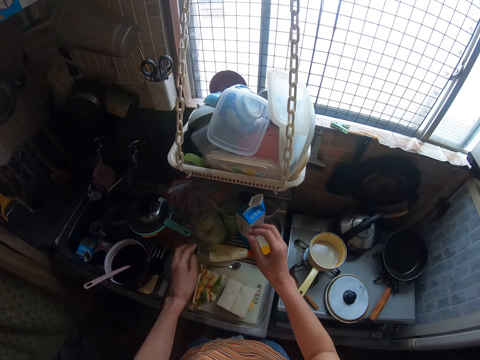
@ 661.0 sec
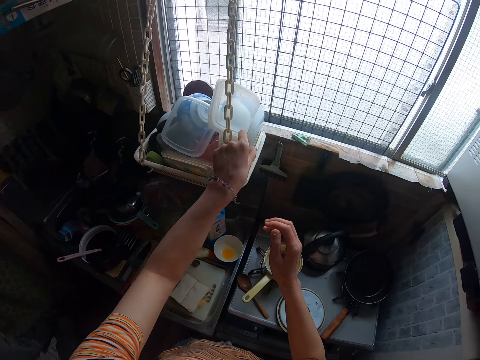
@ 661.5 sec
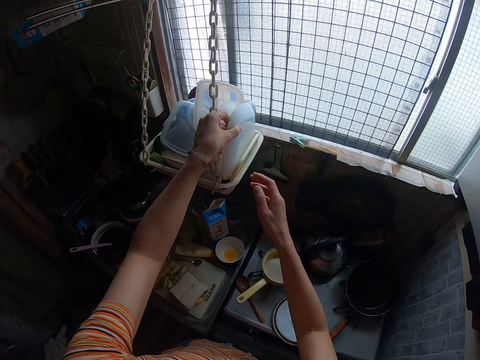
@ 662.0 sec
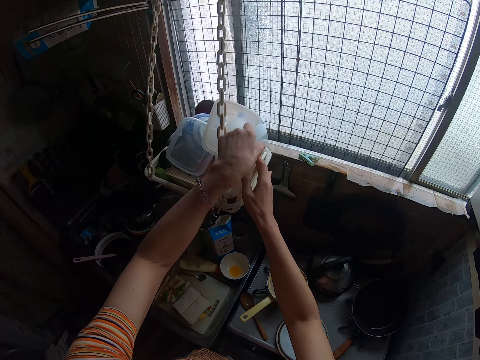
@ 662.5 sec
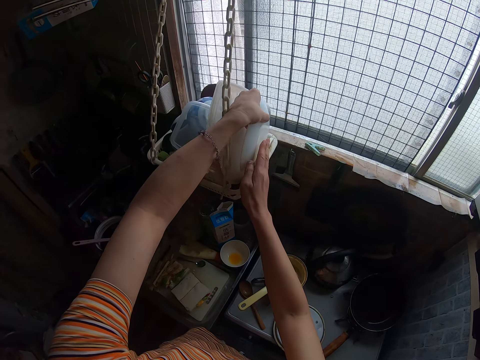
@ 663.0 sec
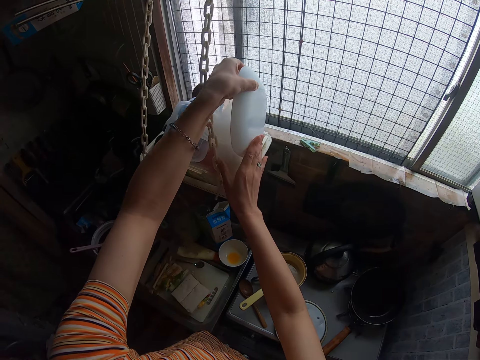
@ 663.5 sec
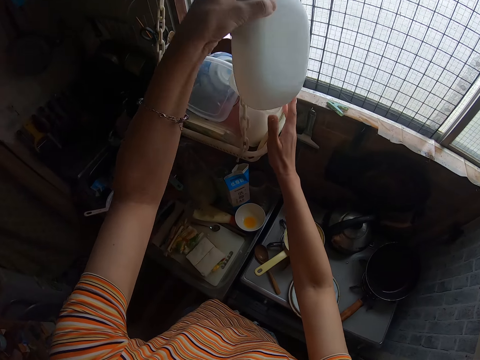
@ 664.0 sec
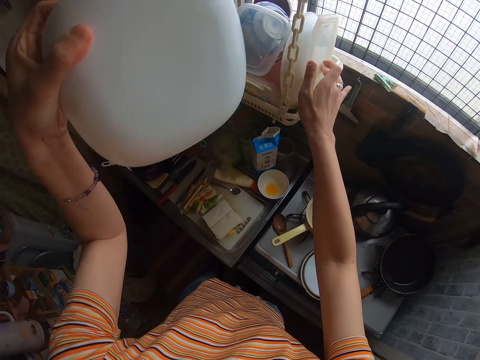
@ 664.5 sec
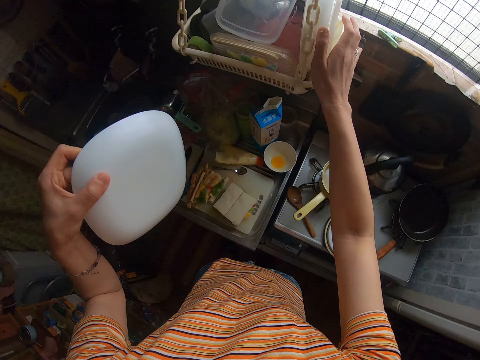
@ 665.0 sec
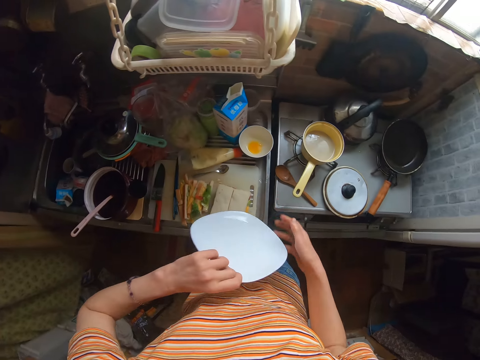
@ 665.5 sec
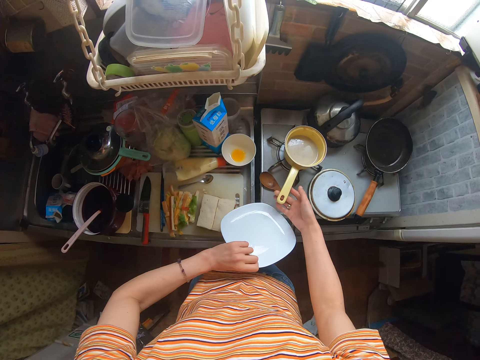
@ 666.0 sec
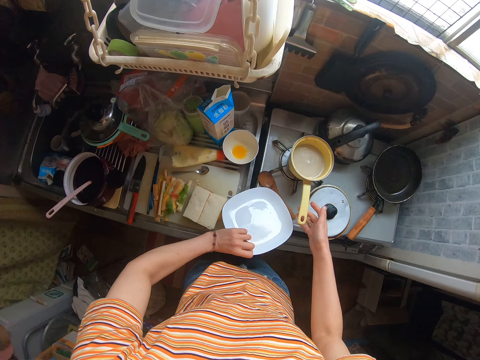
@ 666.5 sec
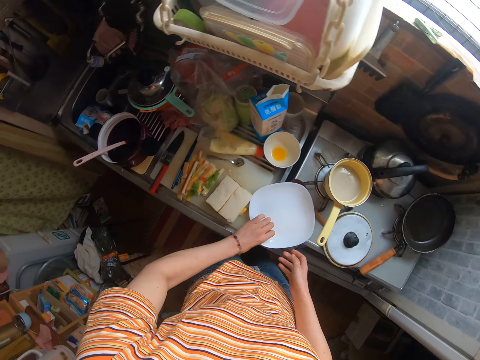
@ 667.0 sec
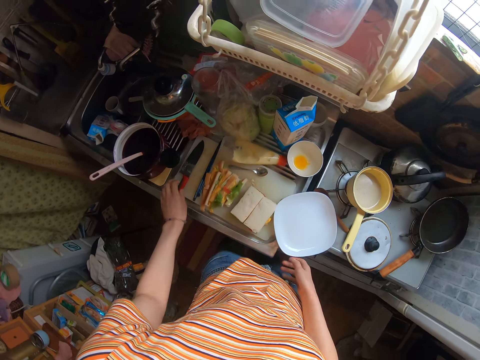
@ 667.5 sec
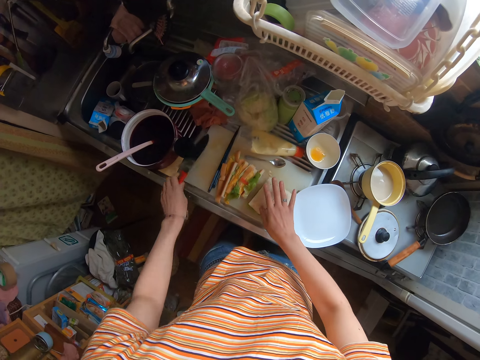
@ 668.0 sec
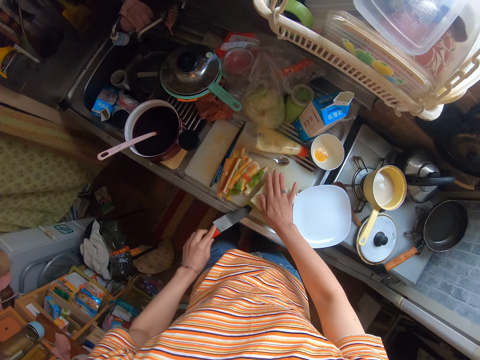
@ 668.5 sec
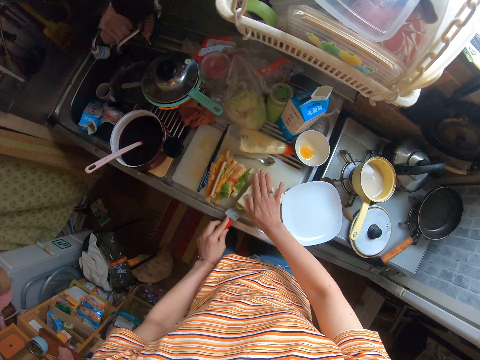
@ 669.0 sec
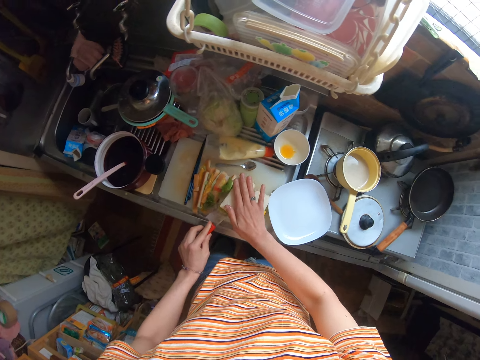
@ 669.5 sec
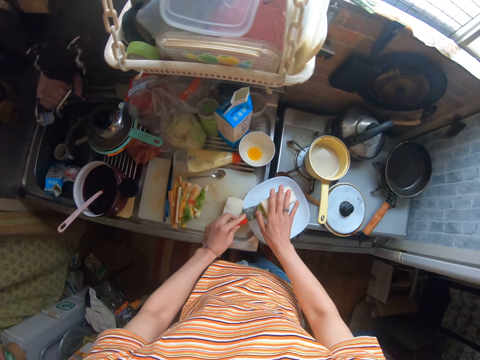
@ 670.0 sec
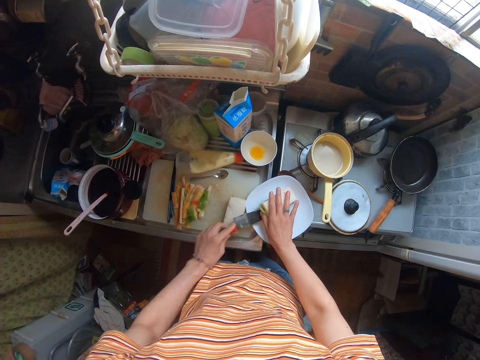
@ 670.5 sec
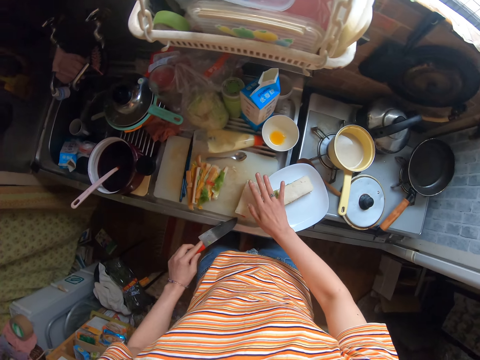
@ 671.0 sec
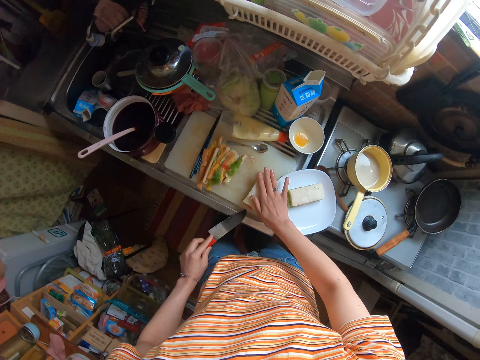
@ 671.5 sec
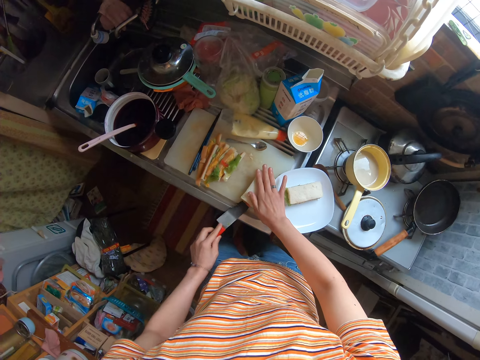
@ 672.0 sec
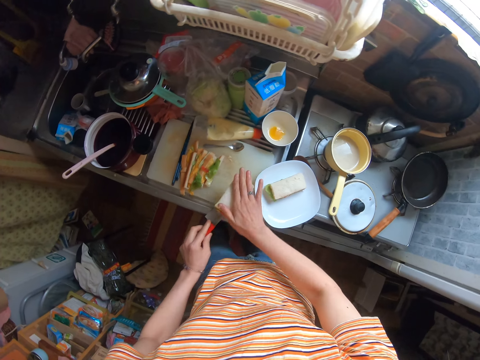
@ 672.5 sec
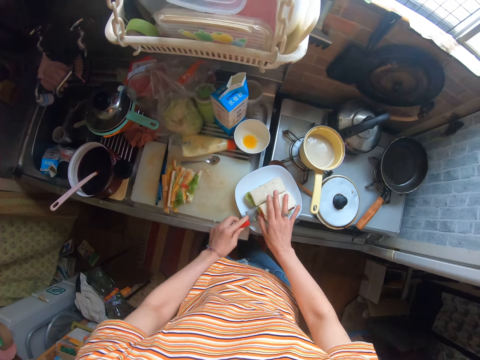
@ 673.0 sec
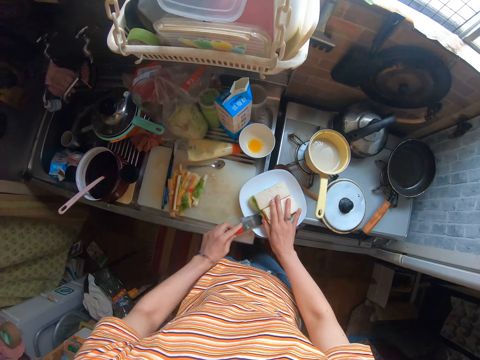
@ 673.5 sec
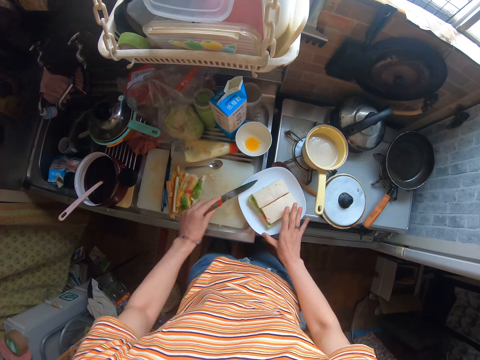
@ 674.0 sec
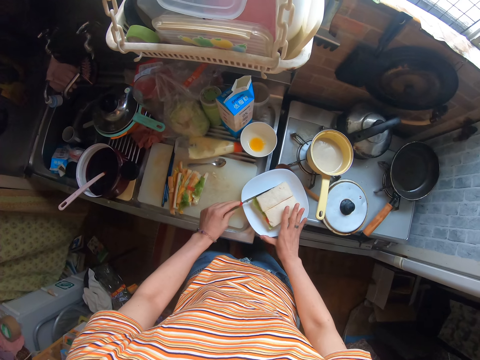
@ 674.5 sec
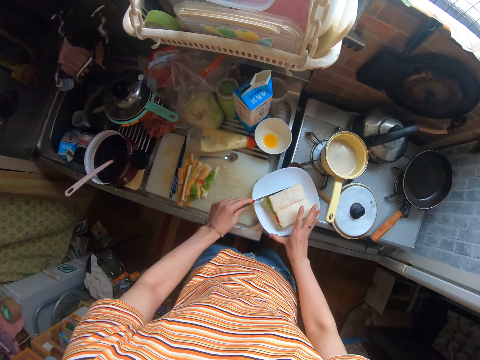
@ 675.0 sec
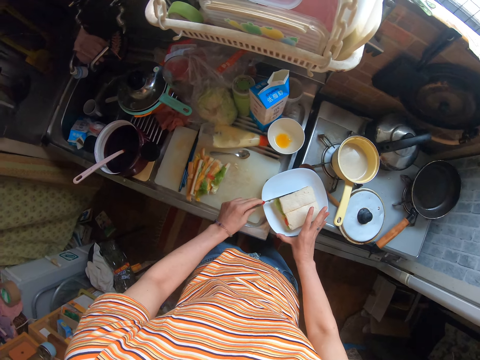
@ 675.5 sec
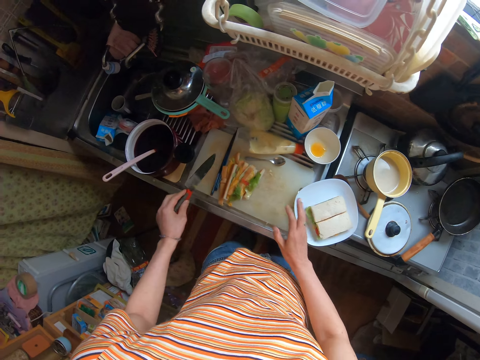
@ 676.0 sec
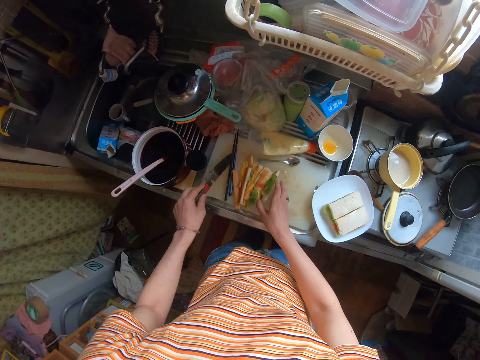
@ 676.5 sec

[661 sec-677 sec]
The camera wearer puts the piece of bread aside. They take a plate from a rack. They touch the bread. They adjust a sauce pan on a cooker. They place the plate on the cooker. They take the knife on the cutting board. They pick up one half of the bread with the knife. They place the bread in the plate with the knife. They pick up the other half of the bread with the knife. They place the bread in the plate with the knife. They put the bread together.

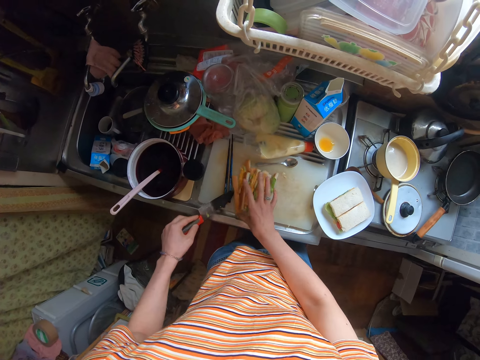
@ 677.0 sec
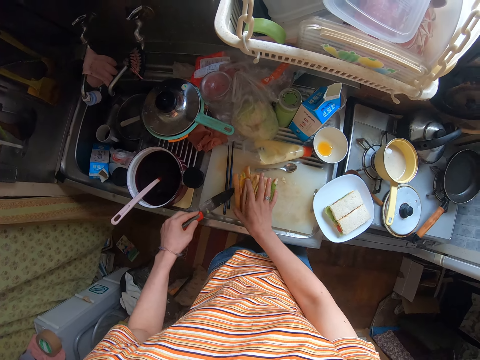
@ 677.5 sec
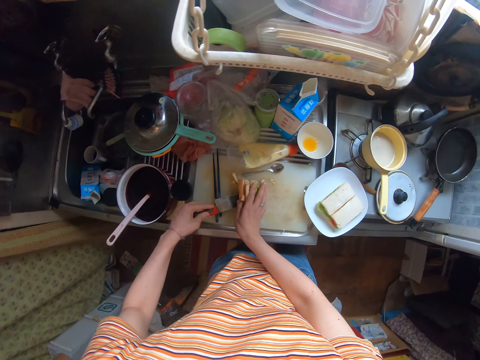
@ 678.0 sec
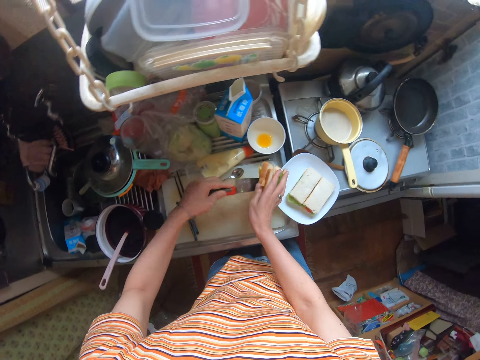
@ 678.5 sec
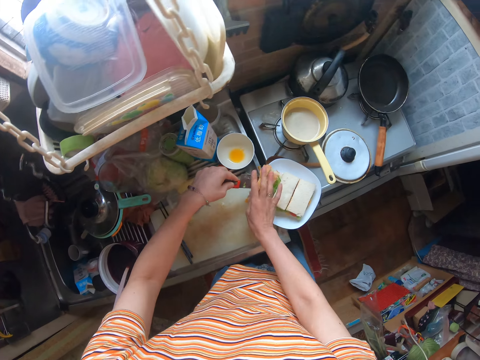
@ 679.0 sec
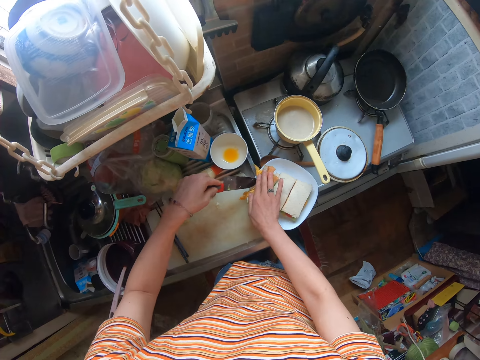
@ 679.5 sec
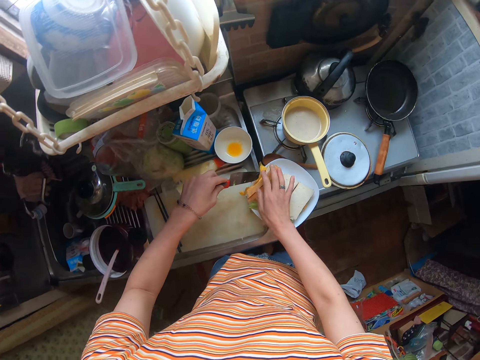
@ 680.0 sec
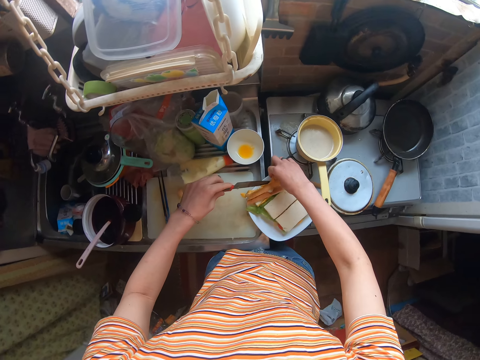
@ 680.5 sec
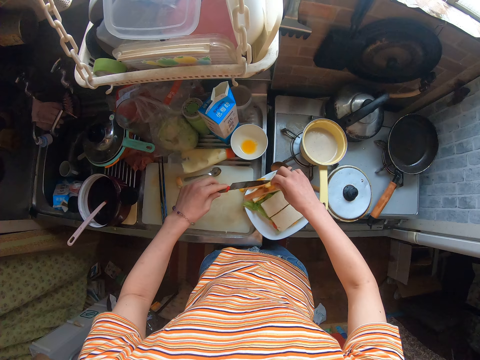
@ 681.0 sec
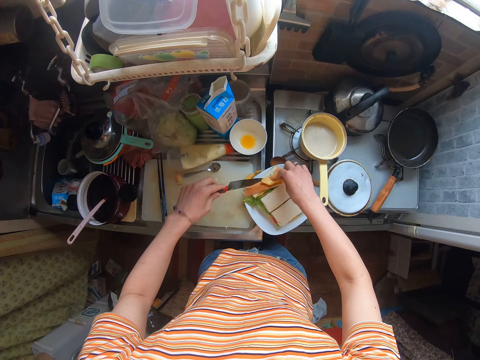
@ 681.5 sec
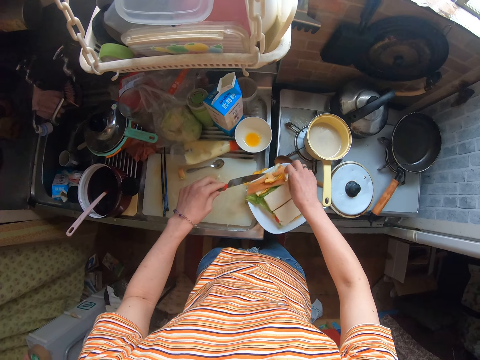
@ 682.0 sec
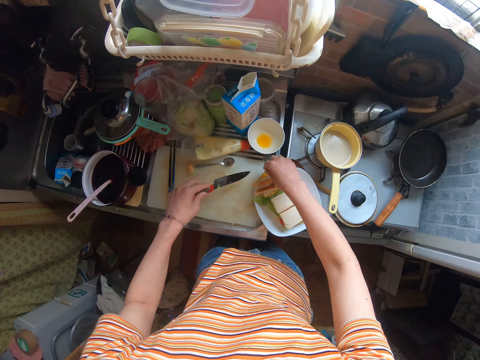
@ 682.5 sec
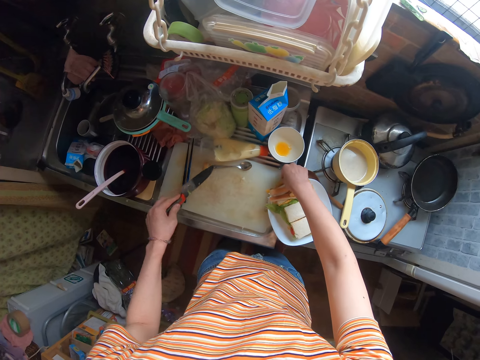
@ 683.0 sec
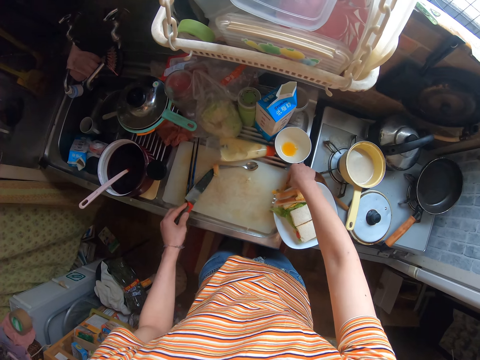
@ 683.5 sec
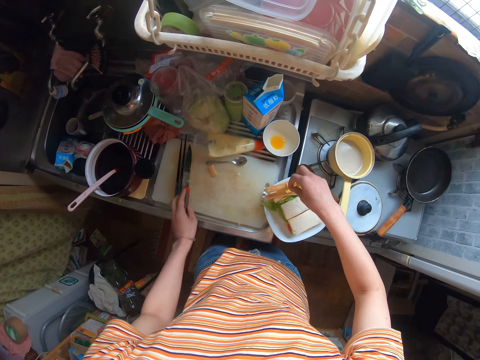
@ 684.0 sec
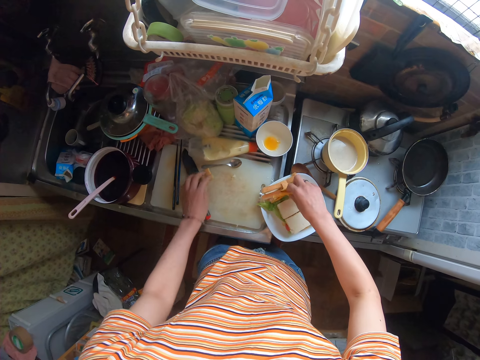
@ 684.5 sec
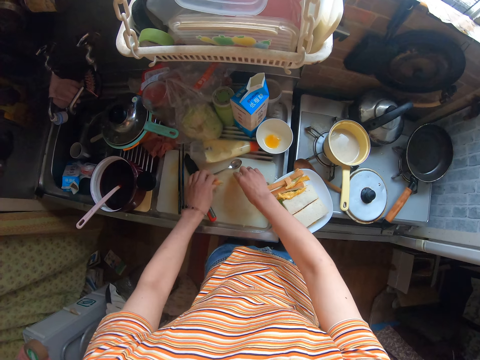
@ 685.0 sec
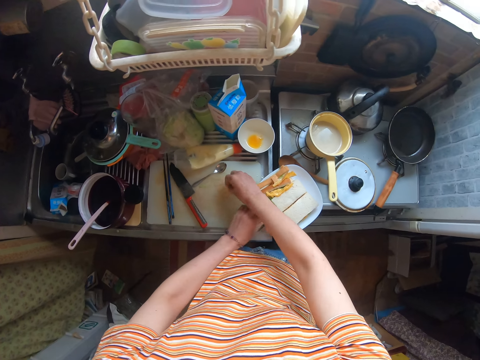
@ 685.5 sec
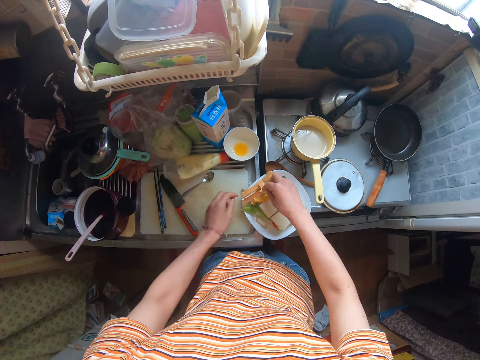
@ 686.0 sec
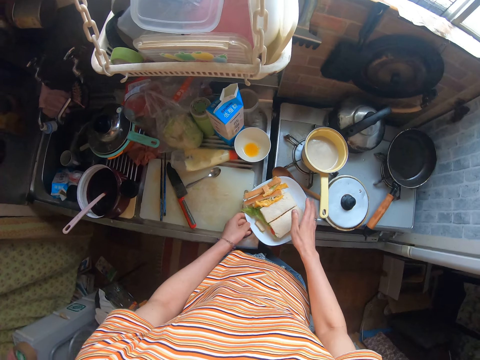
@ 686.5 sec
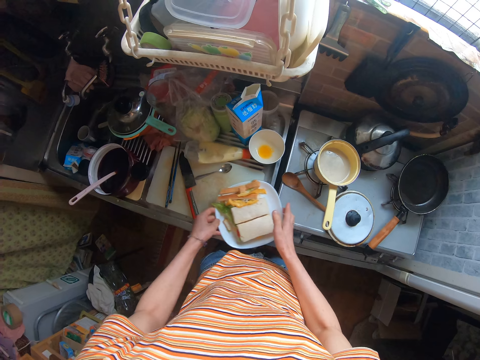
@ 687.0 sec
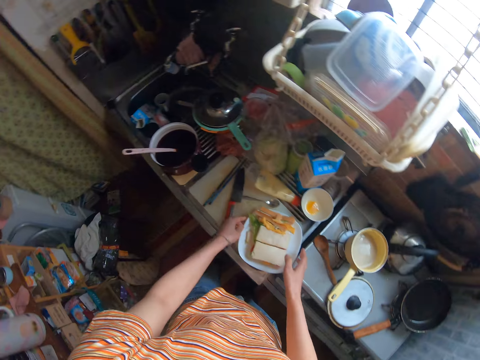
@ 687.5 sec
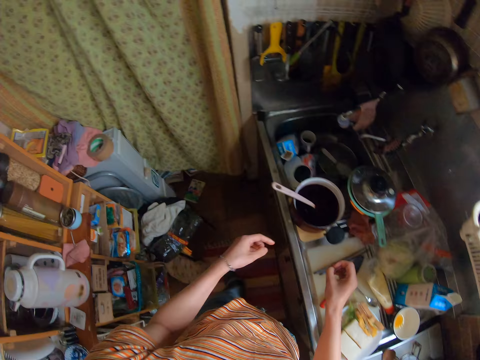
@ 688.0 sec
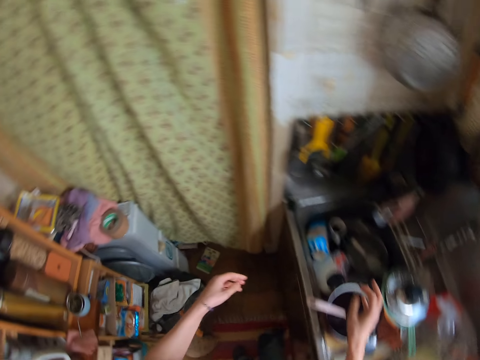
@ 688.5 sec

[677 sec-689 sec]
The camera wearer moves the sticks. They pack the sliced crumbs on the cutting board. They pour the crumbs in the plate. They put the bread on the dish with the knife. They pick the crumbs from the cutting board. They put the bread on the dish with the knife. They put the pieces of the bread on the dish with hand. They do it again. They move the plate to the cutting board from the cooker.
